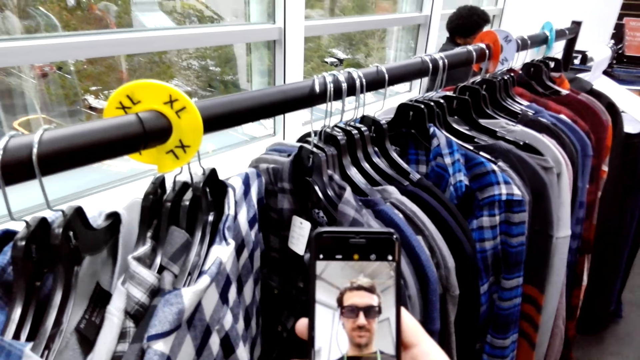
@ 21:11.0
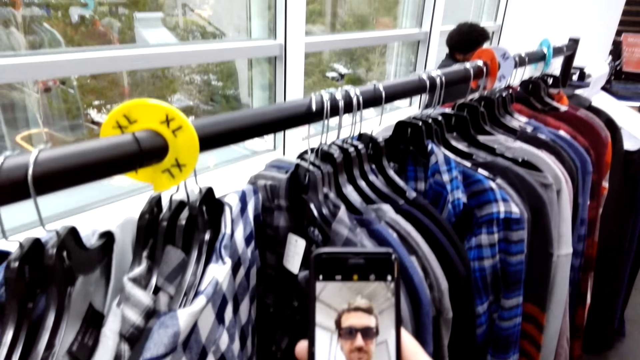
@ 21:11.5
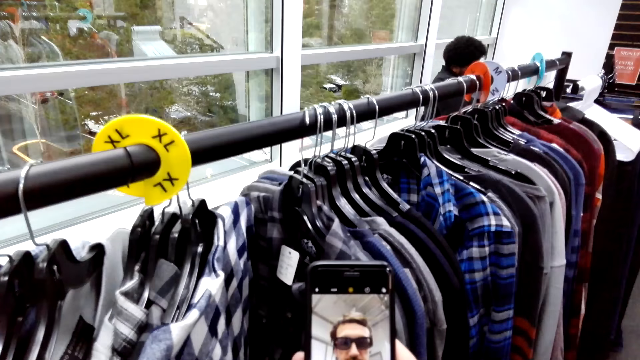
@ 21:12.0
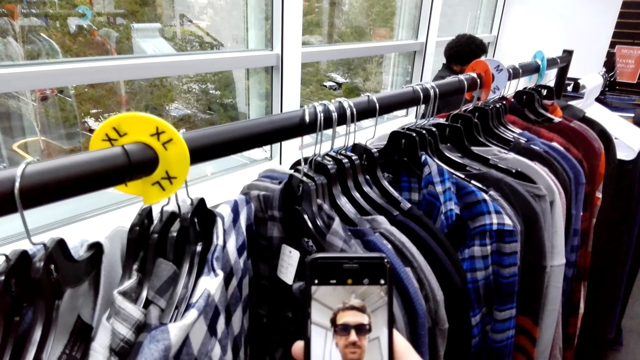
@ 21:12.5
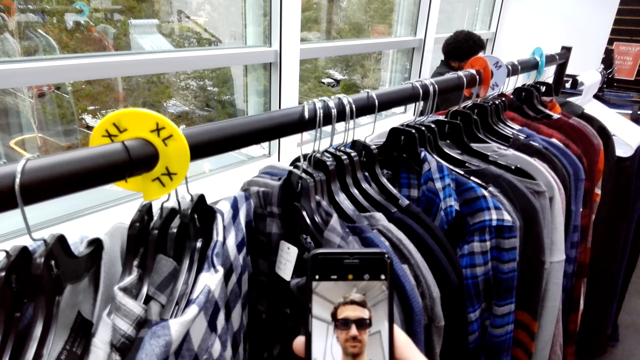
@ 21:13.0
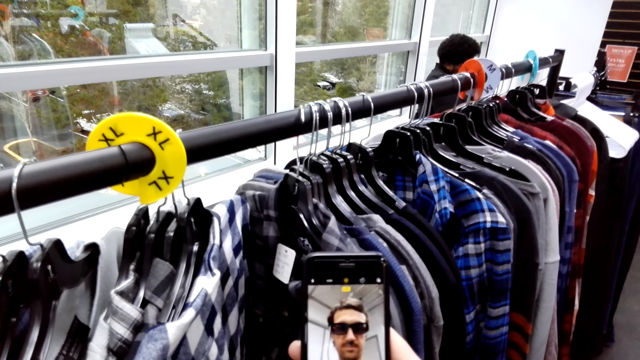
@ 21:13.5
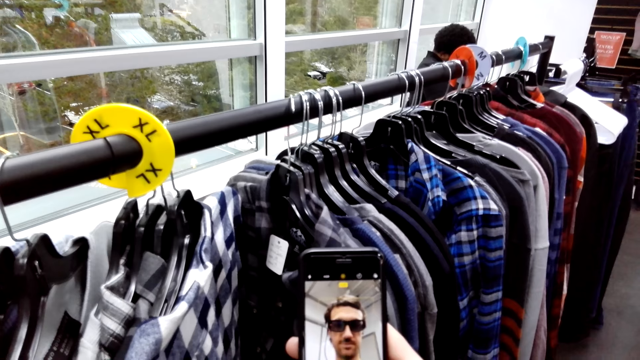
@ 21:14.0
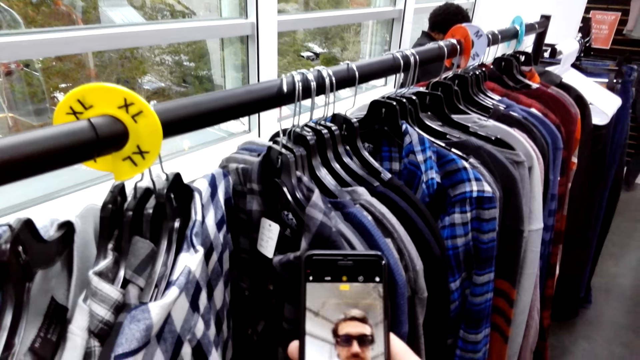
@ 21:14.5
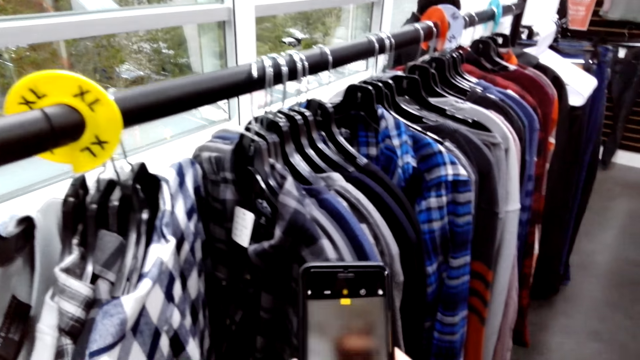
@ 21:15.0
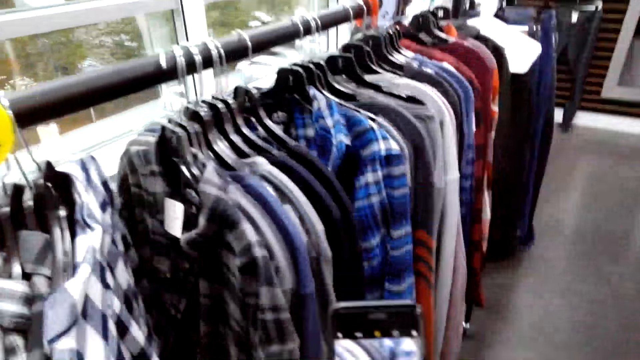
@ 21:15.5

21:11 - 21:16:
The camera wearer takes a selfie.

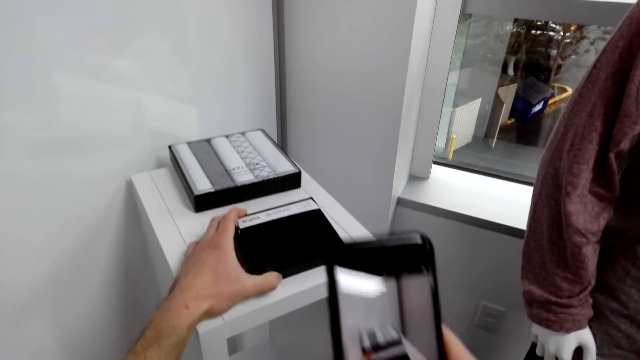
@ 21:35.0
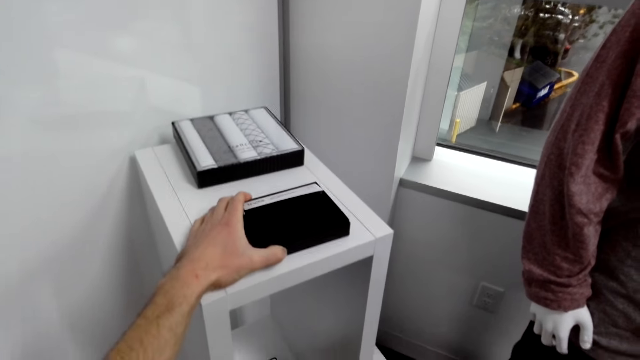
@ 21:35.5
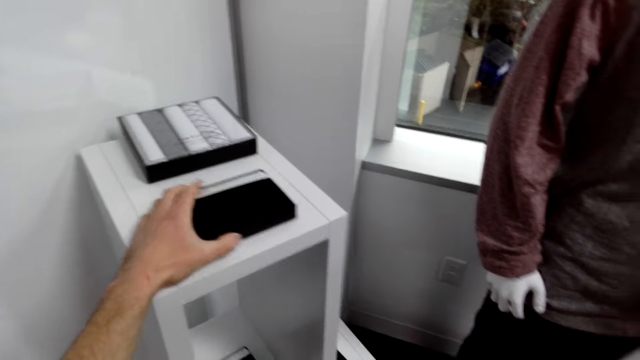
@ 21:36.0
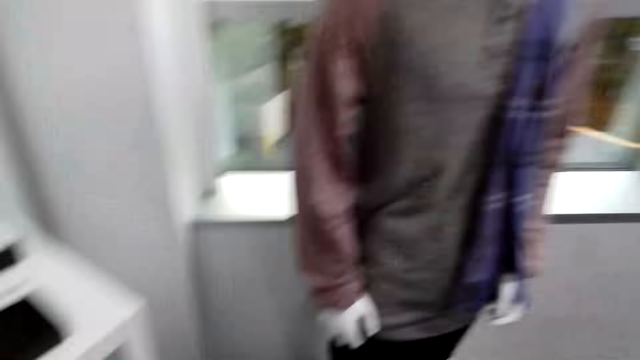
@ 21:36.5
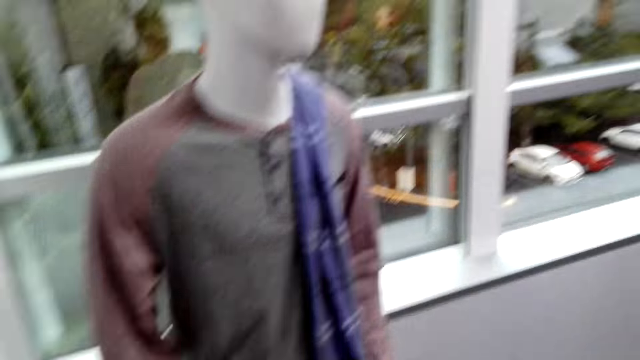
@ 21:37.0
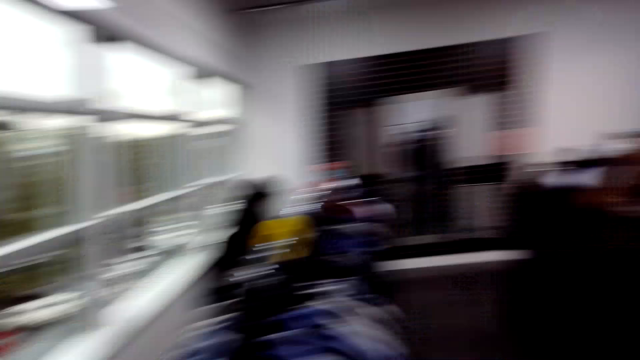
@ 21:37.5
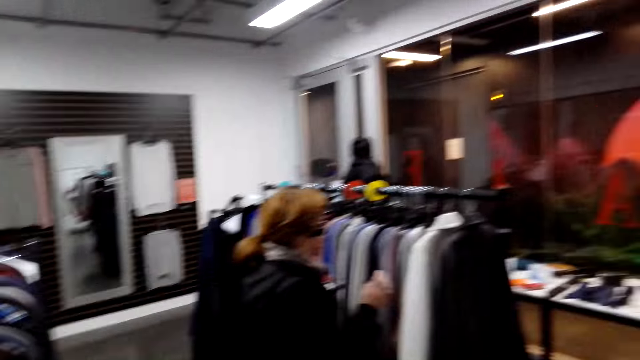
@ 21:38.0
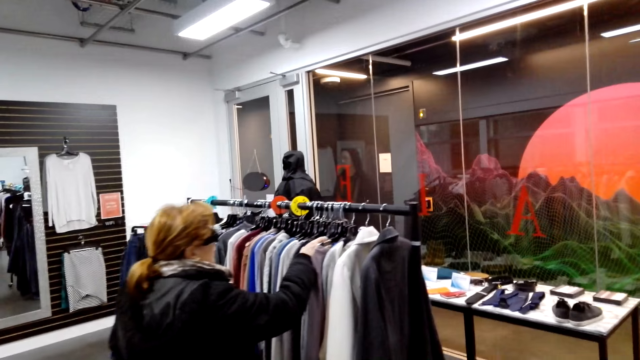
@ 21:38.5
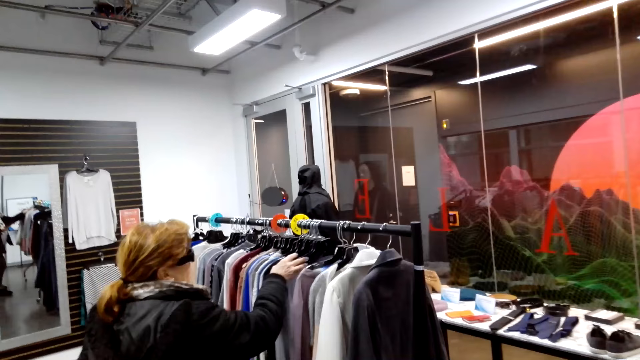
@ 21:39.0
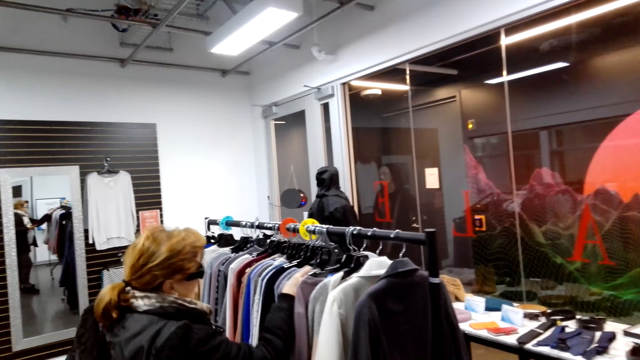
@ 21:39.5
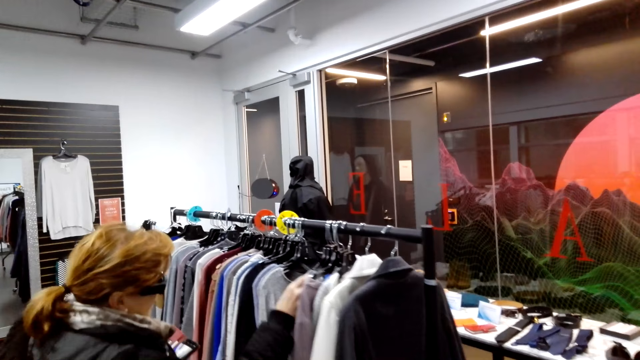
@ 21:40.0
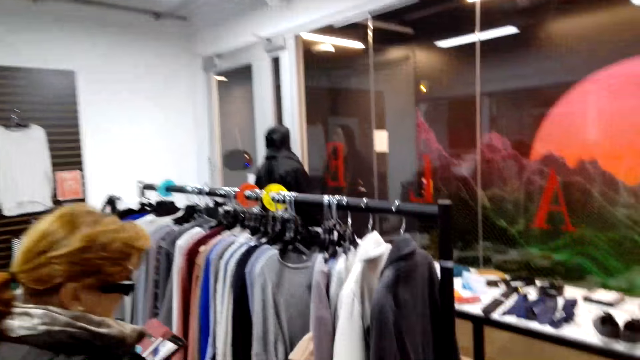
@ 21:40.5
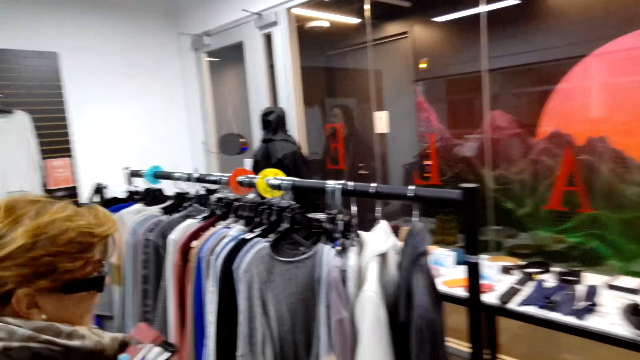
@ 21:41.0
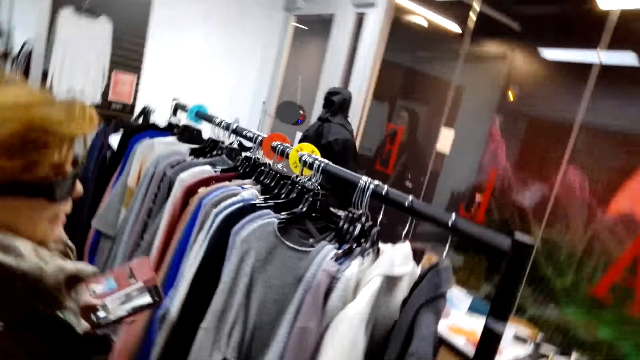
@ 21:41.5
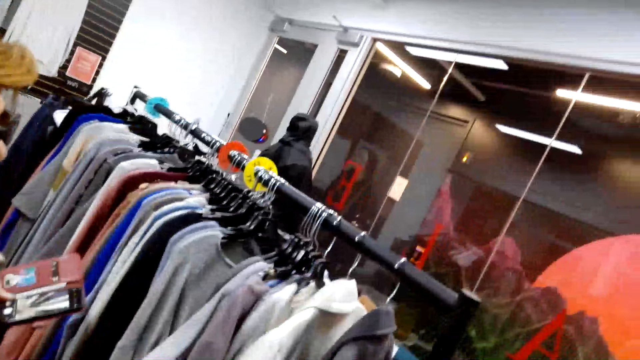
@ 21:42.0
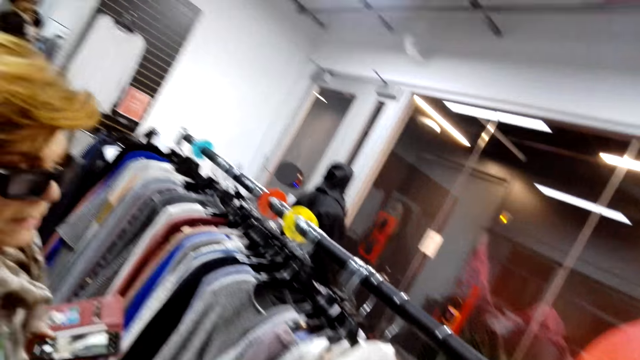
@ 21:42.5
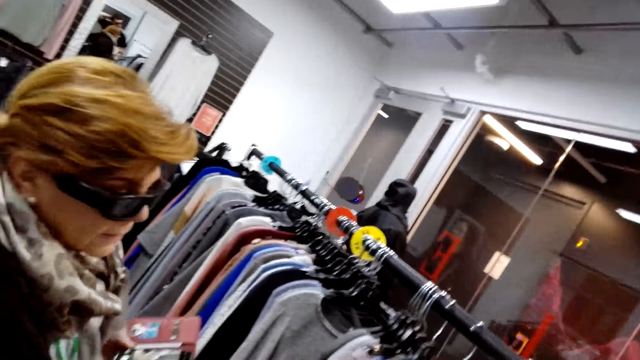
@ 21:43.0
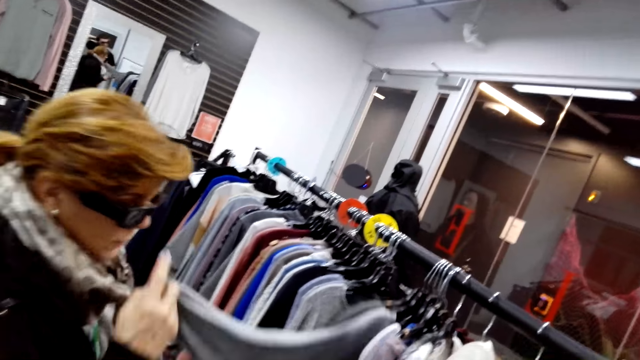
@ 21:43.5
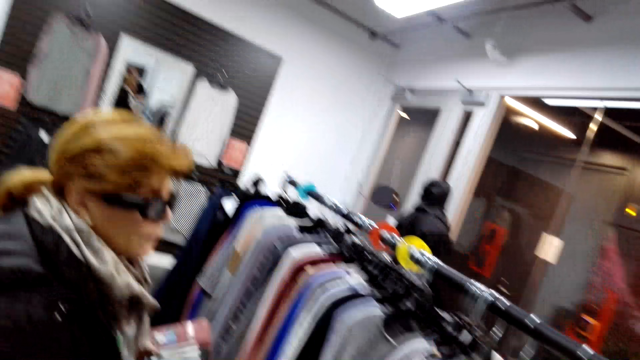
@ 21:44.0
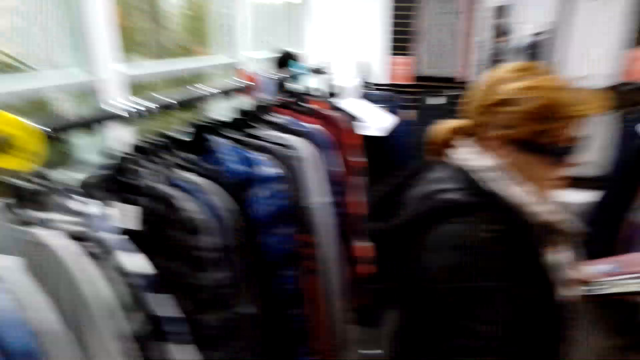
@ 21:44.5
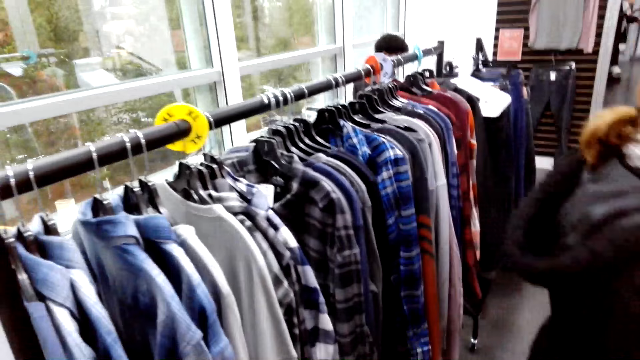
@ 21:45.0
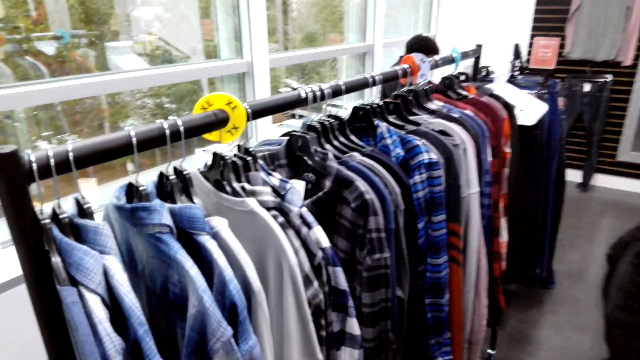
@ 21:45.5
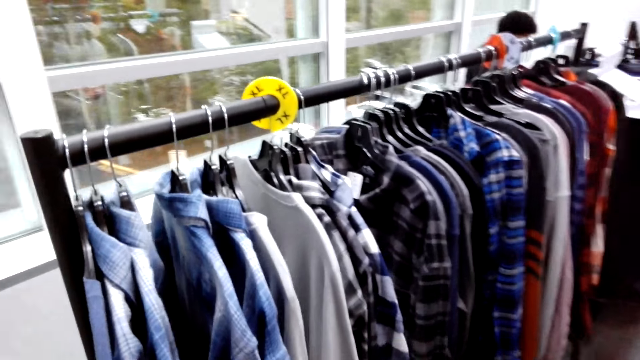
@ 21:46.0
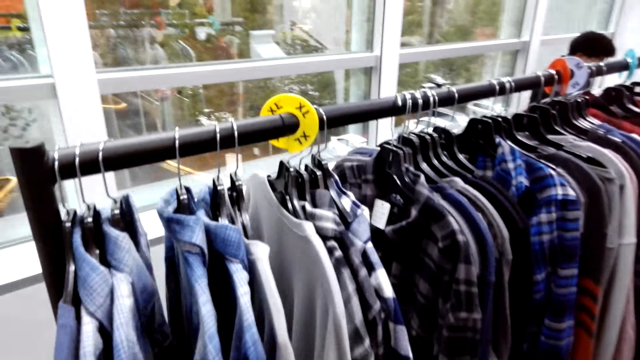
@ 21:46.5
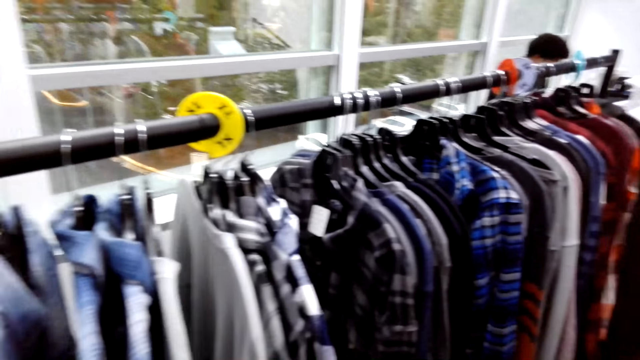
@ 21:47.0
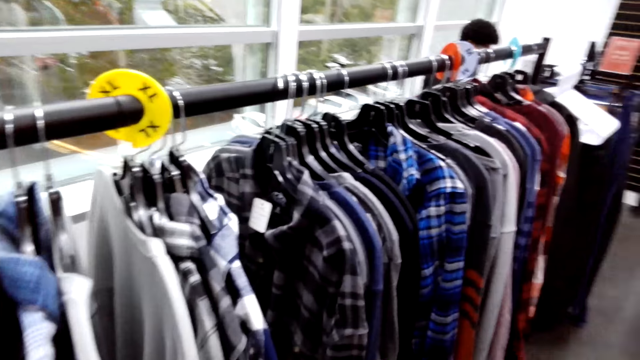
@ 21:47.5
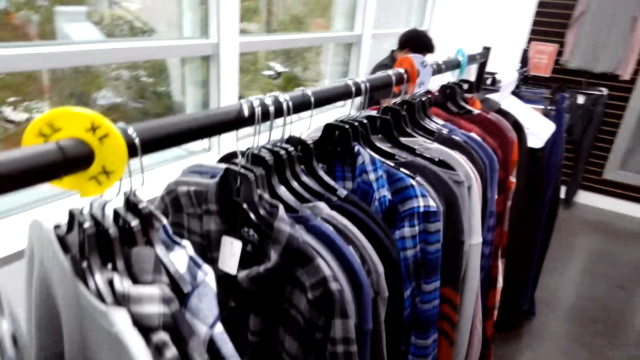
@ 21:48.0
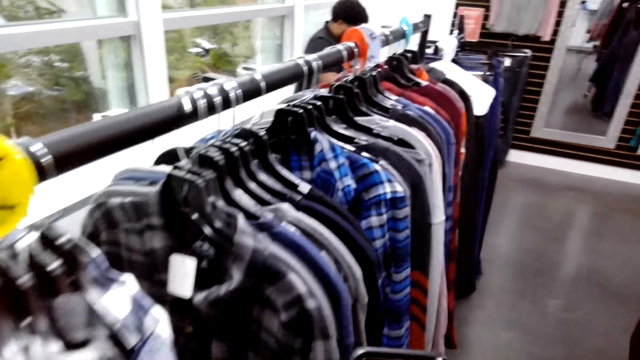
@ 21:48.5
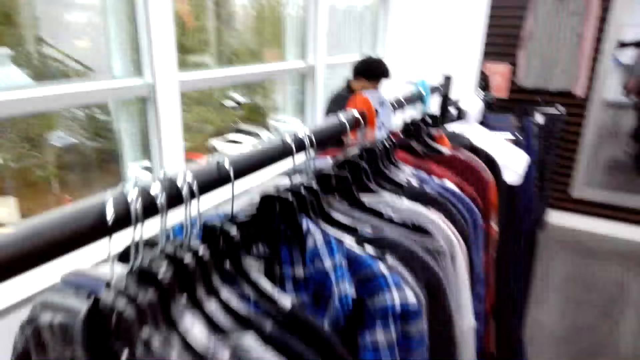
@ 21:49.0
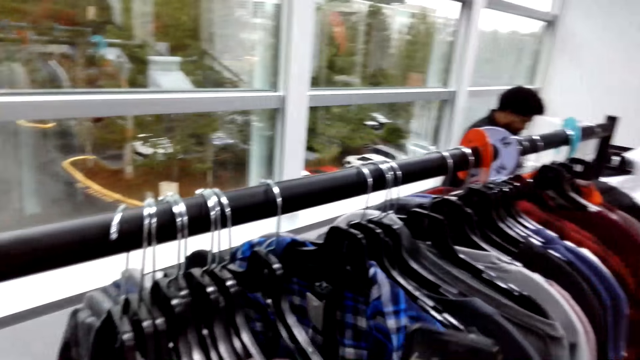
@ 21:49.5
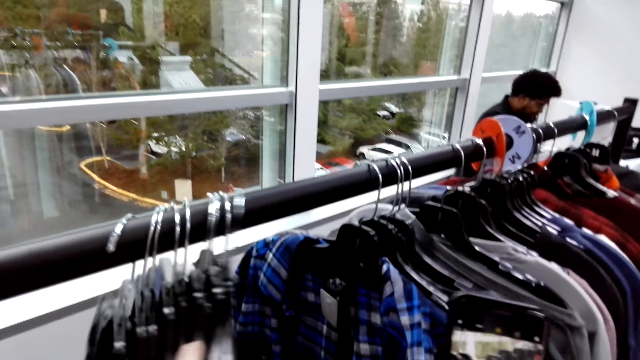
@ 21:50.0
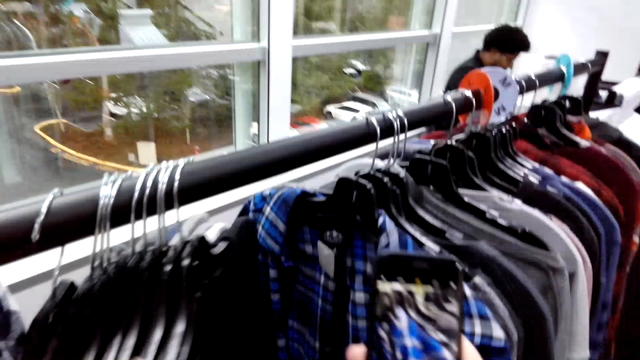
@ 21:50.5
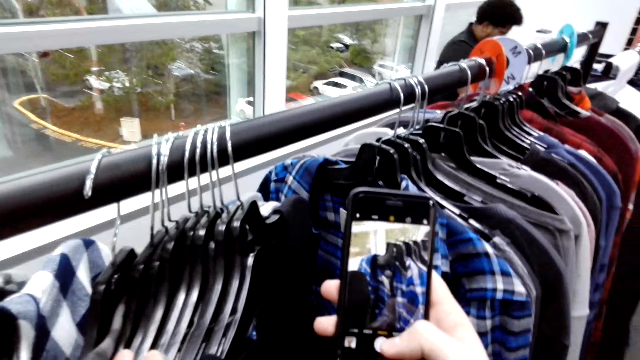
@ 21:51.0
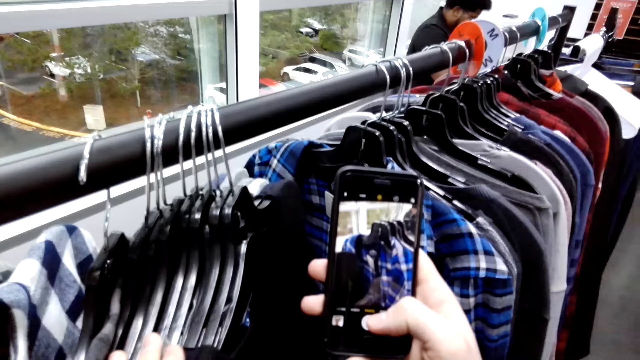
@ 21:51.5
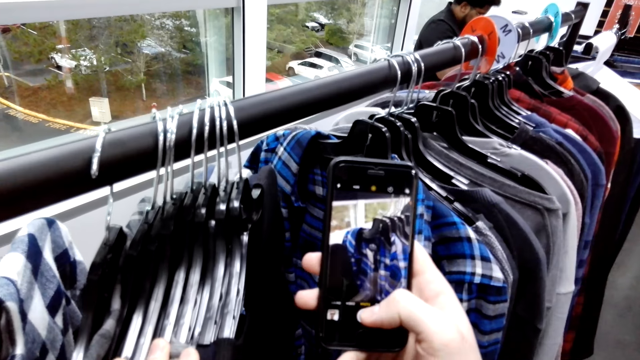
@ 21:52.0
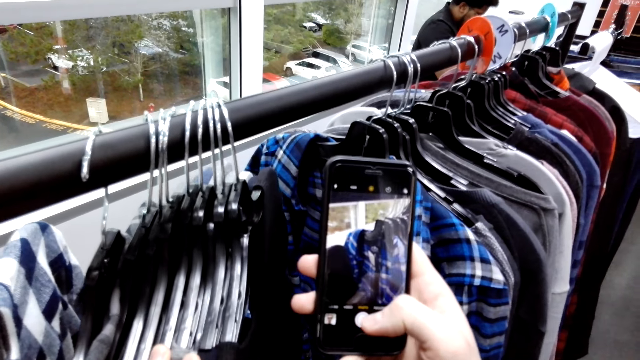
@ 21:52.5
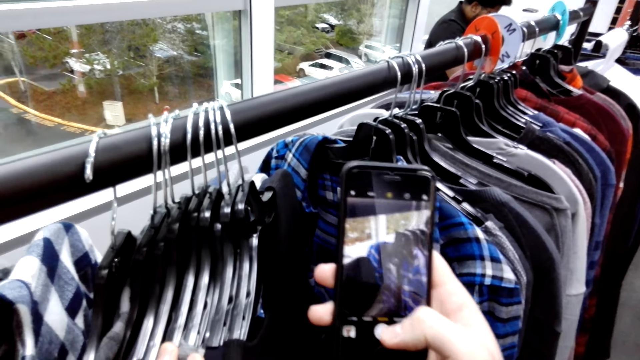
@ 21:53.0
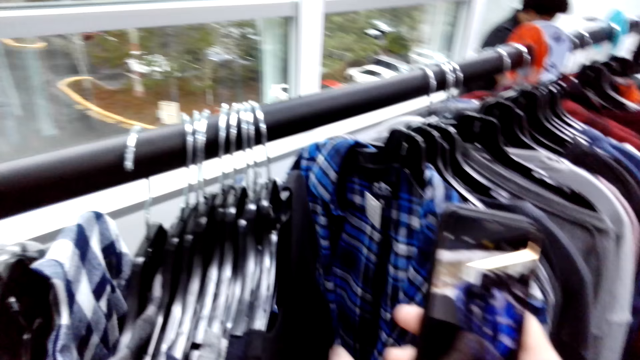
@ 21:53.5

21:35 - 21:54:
The camera wearer leaves something. They walk around. A woman moves the clothes. The camera wearer converses with the woman. The woman converses with the camera wearer. The camera wearer converses with the woman. The woman moves aside. The camera wearer walks around. They use the phone and take a photo.
